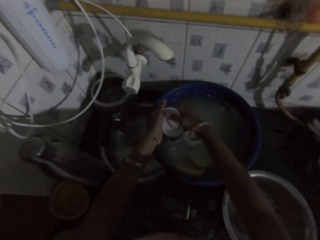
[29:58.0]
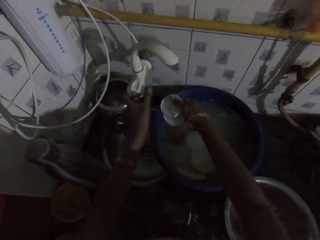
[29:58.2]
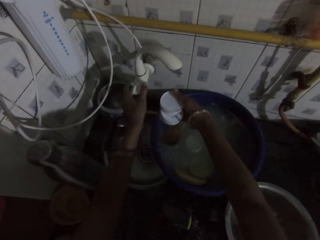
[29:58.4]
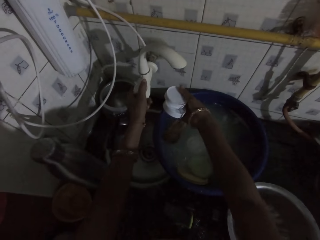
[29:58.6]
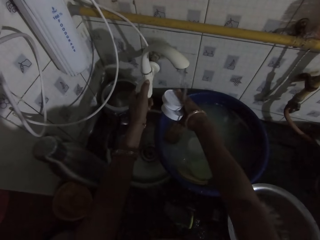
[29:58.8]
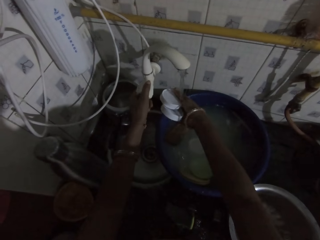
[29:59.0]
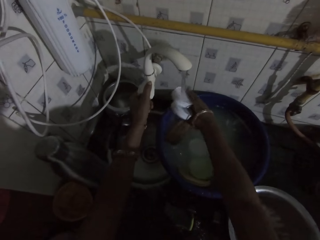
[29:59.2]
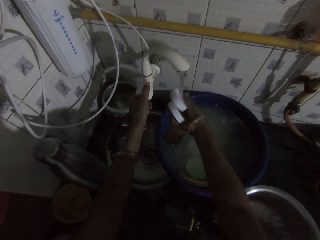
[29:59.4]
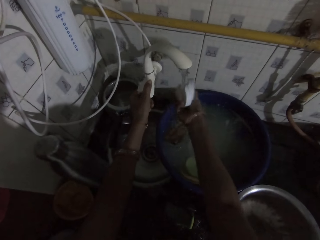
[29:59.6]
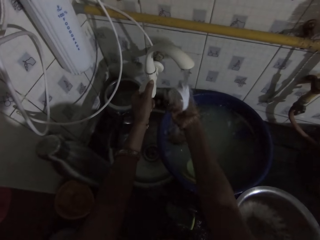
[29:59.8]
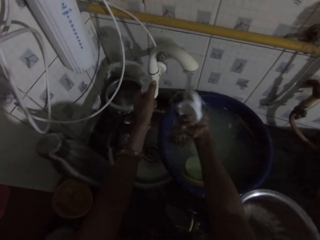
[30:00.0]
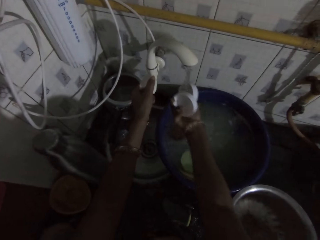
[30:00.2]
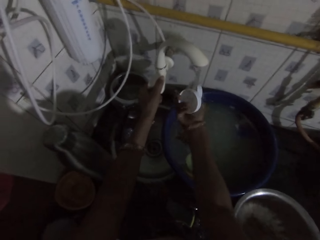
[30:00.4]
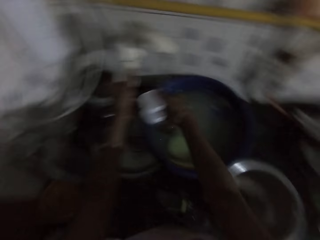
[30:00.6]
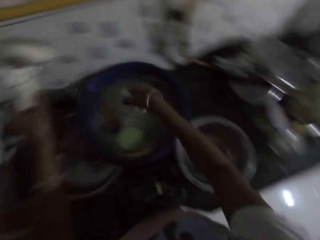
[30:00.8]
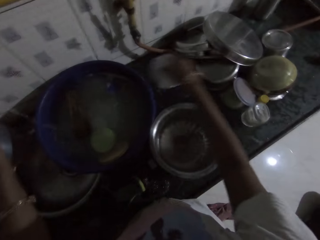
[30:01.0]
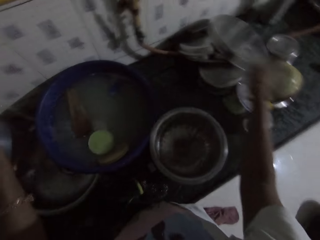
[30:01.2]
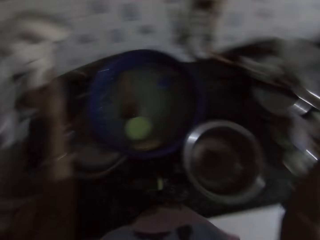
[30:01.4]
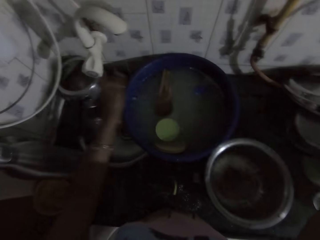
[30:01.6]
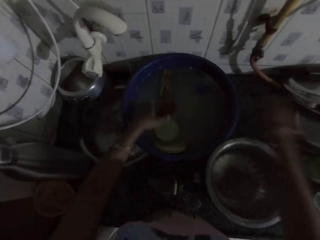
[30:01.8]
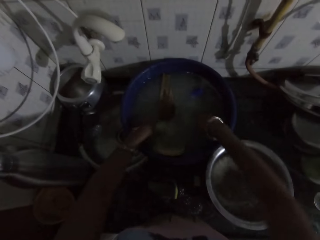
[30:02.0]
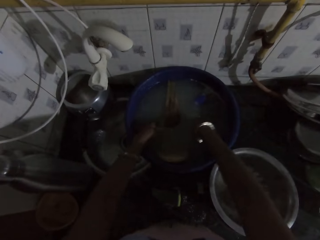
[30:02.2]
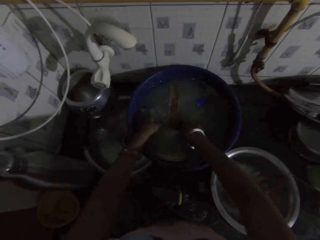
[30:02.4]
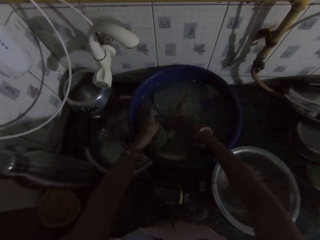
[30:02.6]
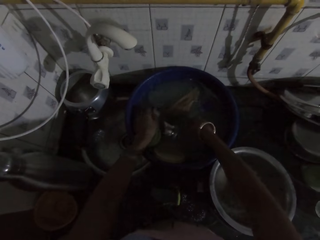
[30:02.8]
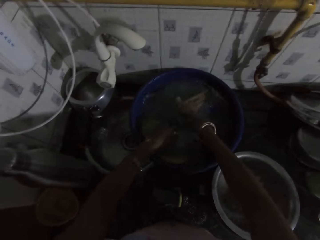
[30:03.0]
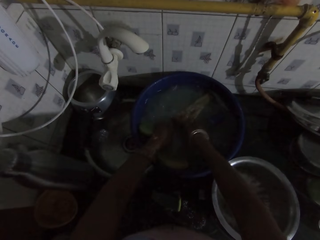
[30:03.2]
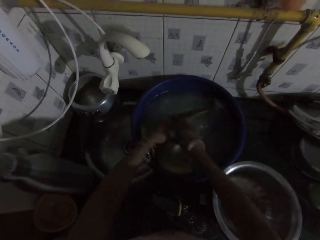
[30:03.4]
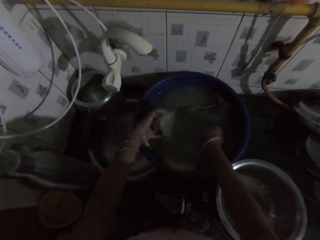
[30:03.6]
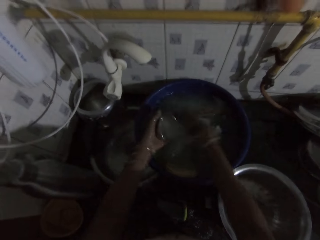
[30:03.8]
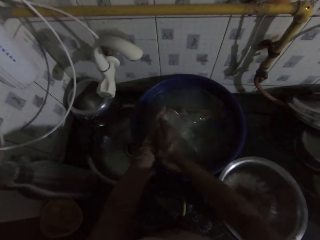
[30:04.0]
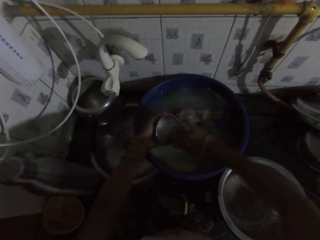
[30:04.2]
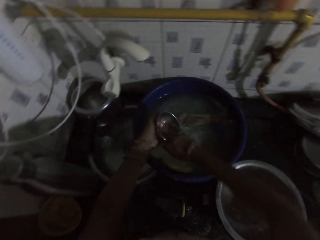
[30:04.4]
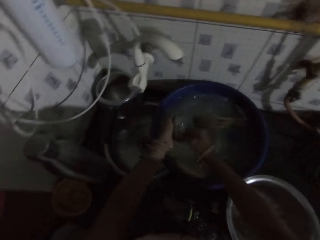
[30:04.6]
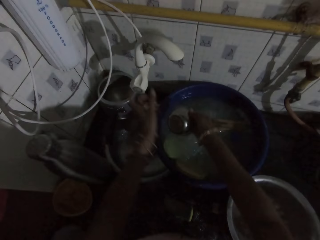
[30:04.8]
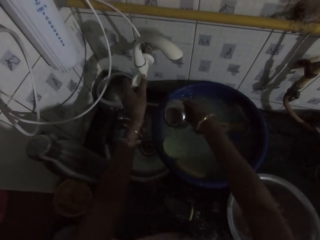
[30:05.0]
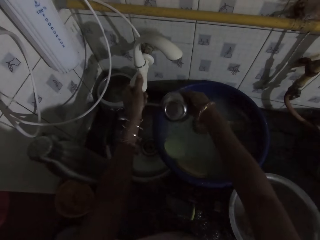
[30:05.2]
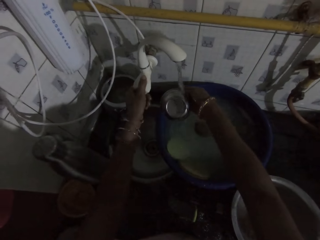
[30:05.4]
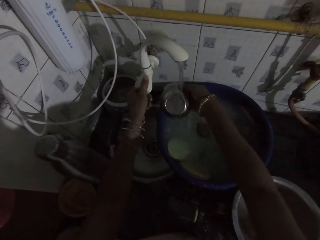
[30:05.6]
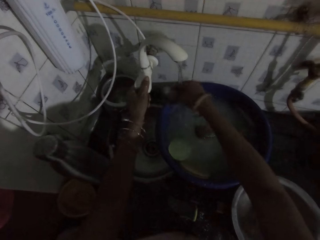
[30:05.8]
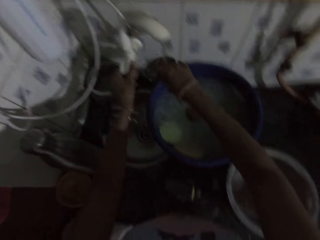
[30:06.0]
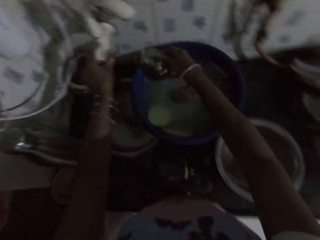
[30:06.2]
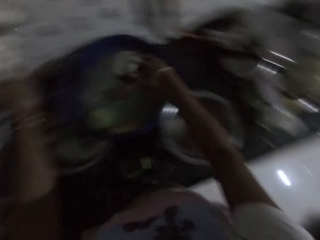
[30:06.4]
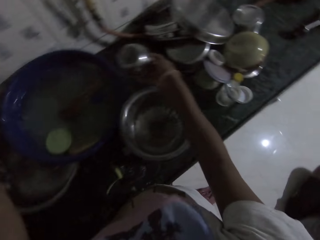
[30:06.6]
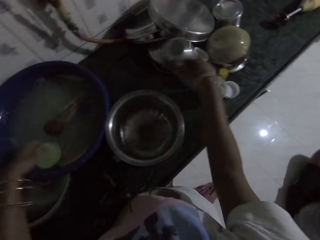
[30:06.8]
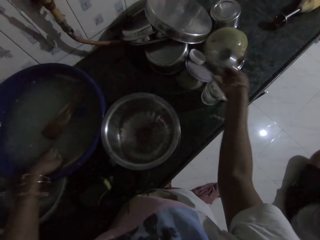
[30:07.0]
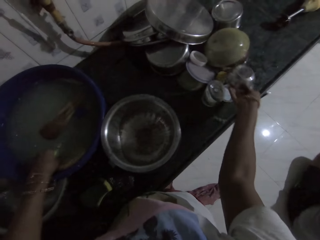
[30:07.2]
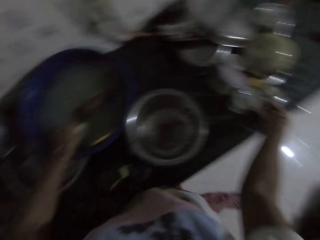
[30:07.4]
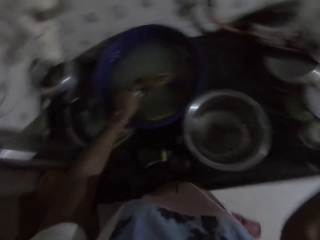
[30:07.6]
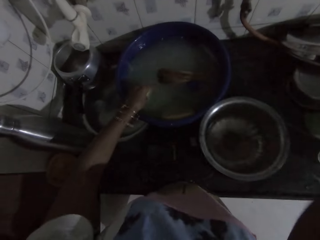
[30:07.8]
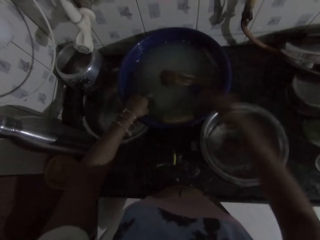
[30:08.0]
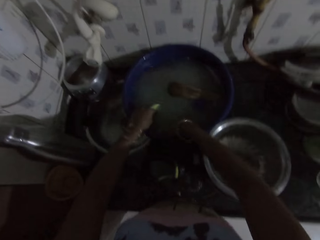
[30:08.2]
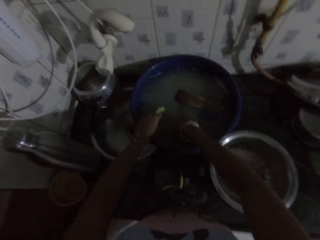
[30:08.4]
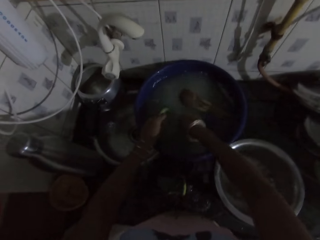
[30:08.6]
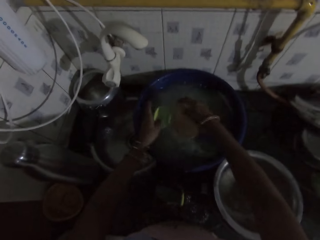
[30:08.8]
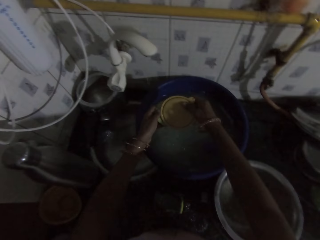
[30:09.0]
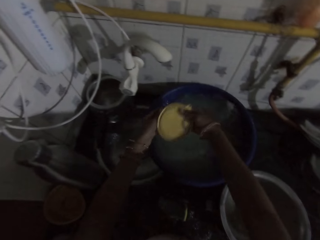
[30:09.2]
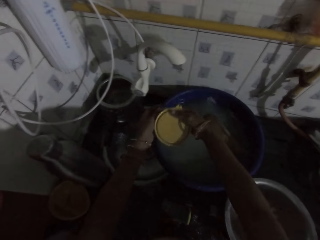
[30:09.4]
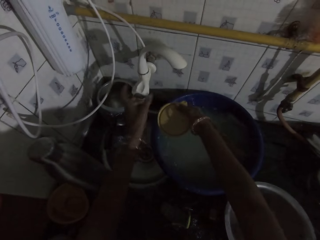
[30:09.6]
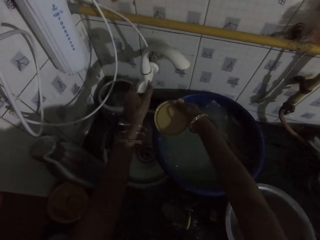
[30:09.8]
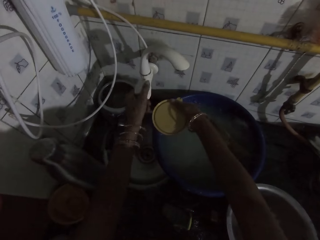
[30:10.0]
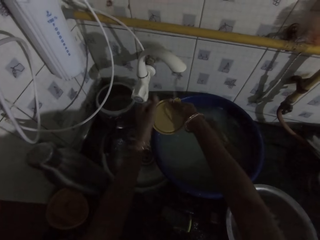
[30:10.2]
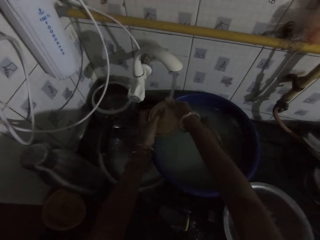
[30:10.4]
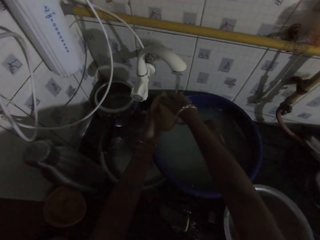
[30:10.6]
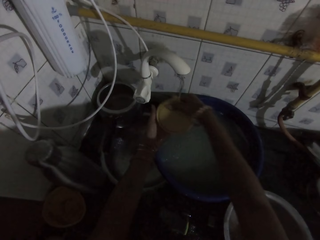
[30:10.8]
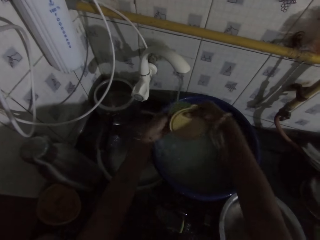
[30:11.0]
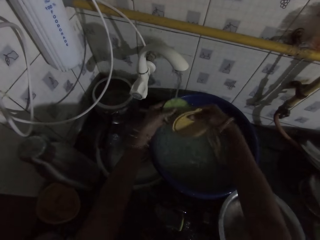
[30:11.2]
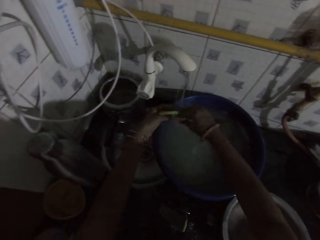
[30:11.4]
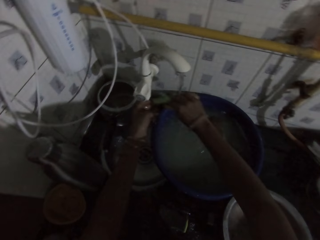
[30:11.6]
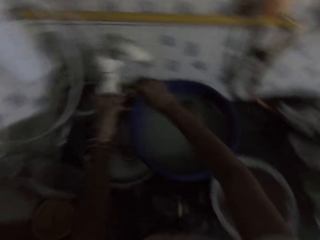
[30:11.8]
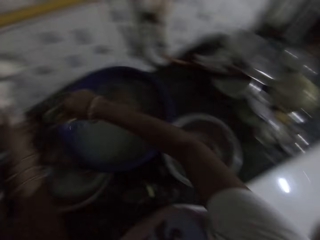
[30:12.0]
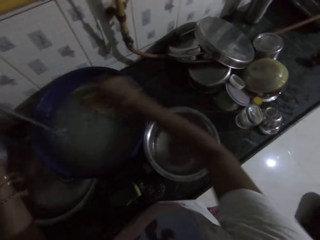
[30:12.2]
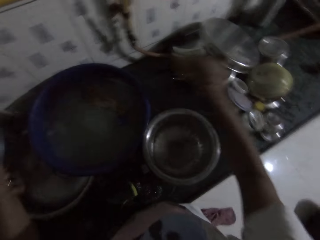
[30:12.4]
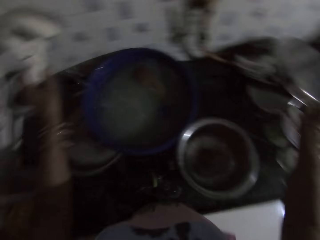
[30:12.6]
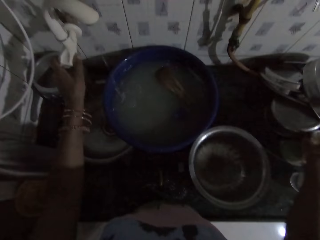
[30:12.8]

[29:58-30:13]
The camera wearer picks a white plastic from the bowl on the kitchen countertop with her right hand. She places the white plastics in her right hand under the kitchen sink tap. She turns on the kitchen sink tap with her left hand. She rinses the two white plastics in her right hand under the kitchen sink tap. She places the two white plastics in her right hand on the kitchen countertop. She stirs the water in the bowl on the kitchen countertop with both hands. She picks a bowl from the bowl on the kitchen countertop with her left hand. She rinses the bowl in her hand with both hands. She places the bowl in her right hand under the kitchen sink tap. She turns on the kitchen sink tap with her left hand. She rinses the bowl in her right hand under the kitchen sink tap. She places the bowl in her right hand on the kitchen countertop. She picks a plastic from the bowl on the kitchen countertop with both hands. She places the plastic in her right hand under the kitchen sink tap. She turns on the kitchen sink tap with her left hand. She rinses the plastic in her right hand under the kitchen sink tap.

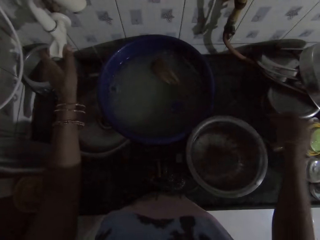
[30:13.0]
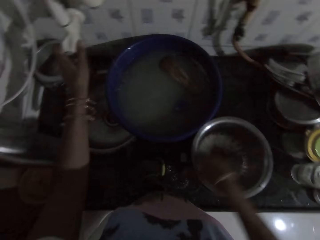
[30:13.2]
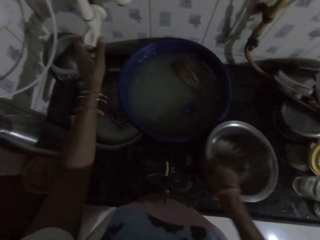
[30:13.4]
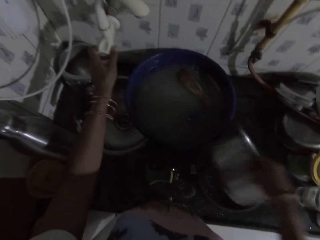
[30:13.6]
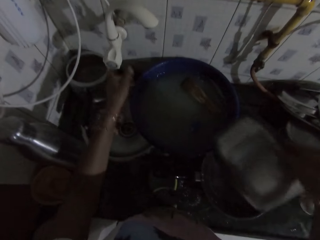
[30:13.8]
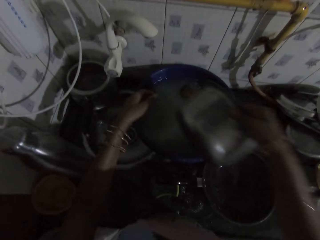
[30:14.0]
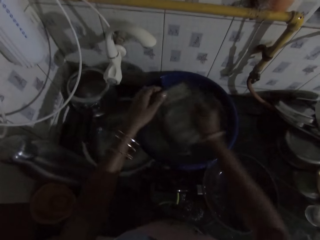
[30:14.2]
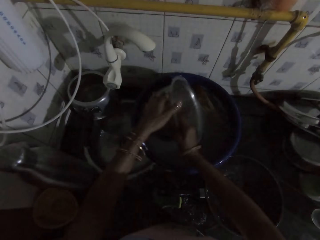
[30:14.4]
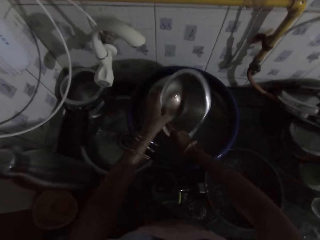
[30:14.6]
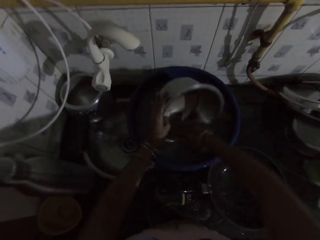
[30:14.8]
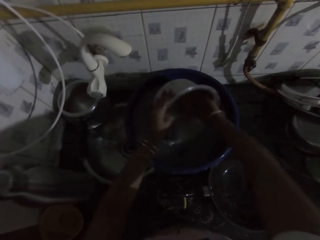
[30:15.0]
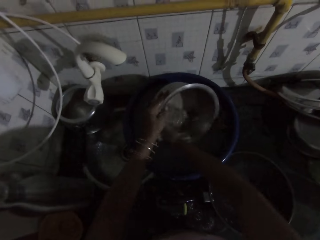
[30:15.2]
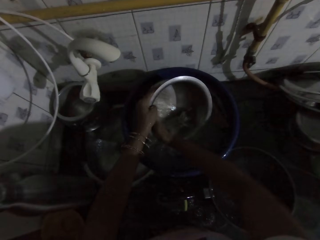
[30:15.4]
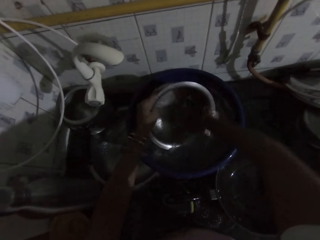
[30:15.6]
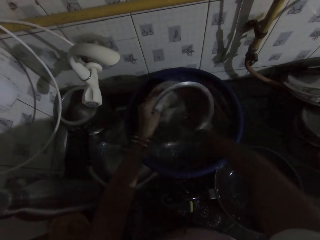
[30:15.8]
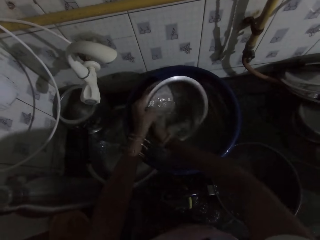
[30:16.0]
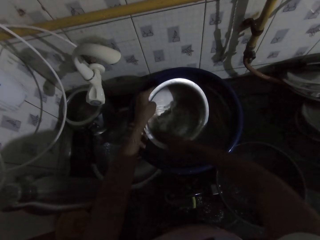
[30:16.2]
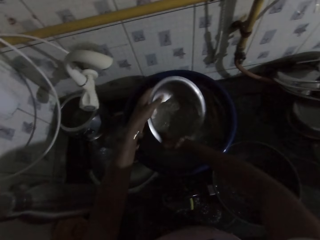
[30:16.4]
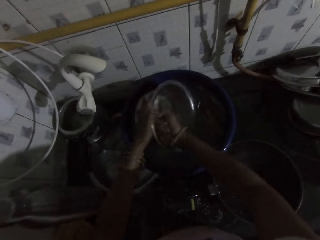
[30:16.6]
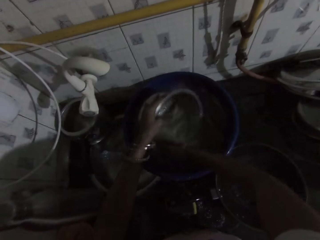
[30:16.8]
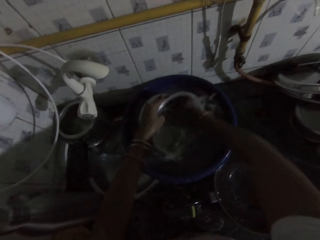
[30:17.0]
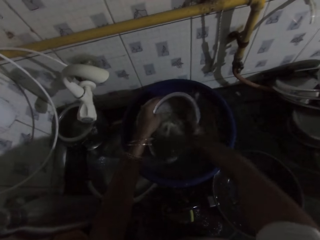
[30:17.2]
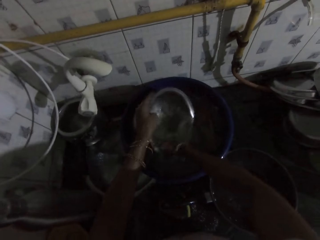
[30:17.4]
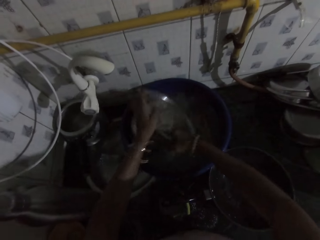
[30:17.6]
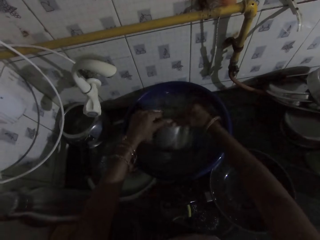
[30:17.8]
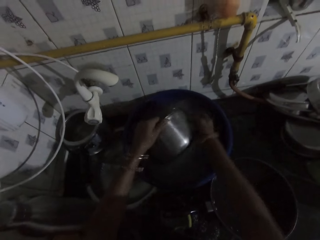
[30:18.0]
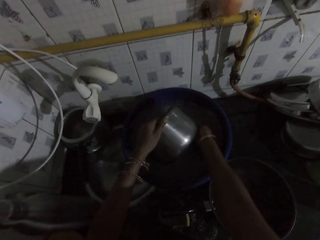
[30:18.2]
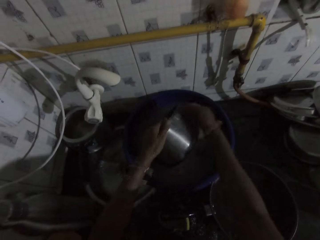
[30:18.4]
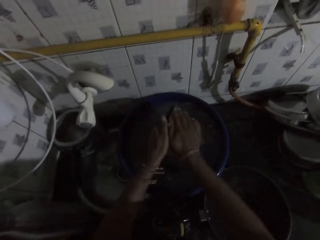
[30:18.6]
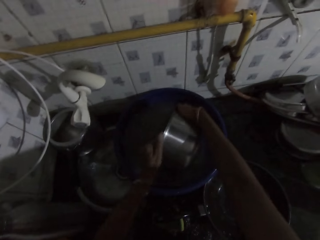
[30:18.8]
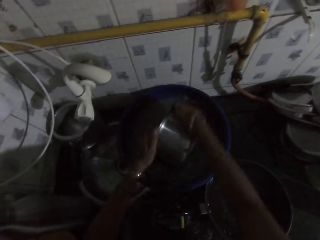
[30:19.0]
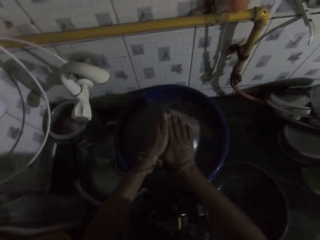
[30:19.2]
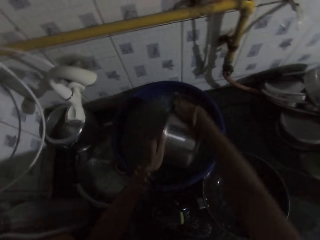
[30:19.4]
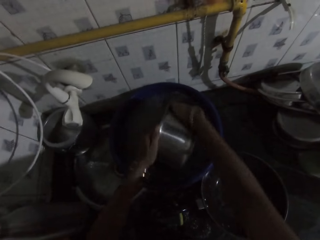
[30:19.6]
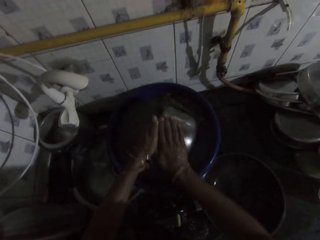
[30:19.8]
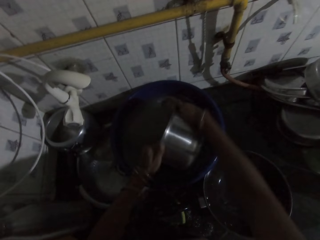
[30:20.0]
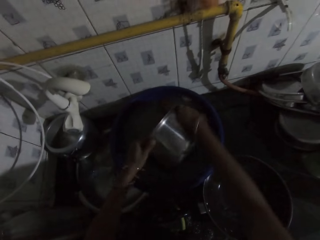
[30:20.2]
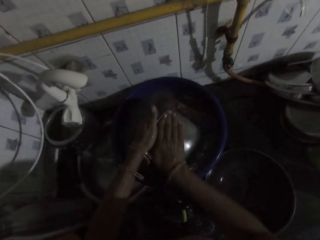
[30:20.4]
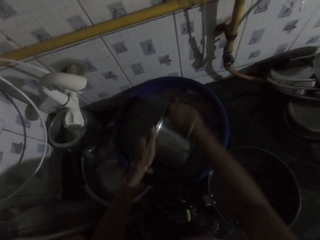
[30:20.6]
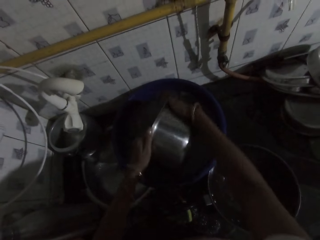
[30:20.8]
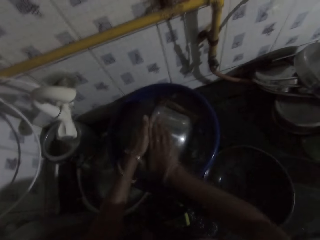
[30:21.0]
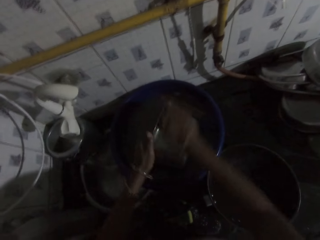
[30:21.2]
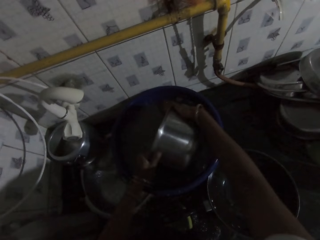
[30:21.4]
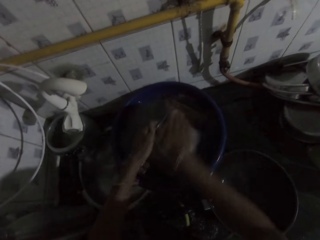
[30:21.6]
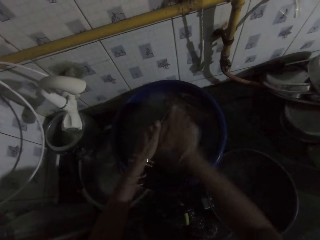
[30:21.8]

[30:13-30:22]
The camera wearer places the plastics in her right hand on the kitchen countertop. She turns off the kitchen sink tap with her left hand. She picks the bowl from the kitchen countertop with her right hand. She dips the bowl in her hand in the bowl on the kitchen countertop with both hands. She rinses the bowl in her hand in the bowl on the kitchen countertop with both hands.
